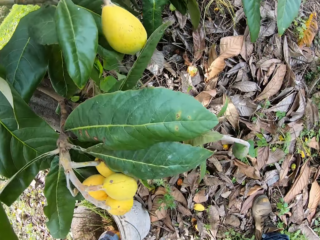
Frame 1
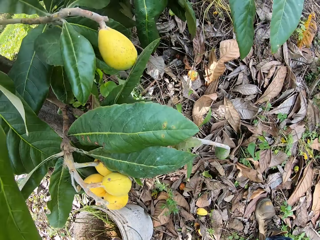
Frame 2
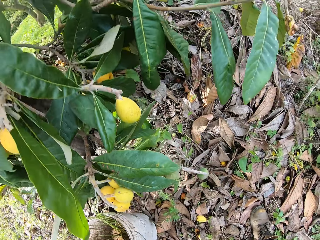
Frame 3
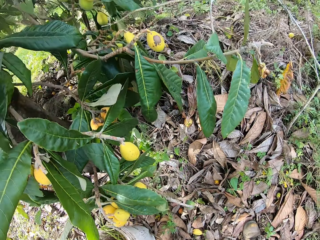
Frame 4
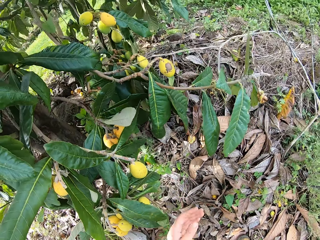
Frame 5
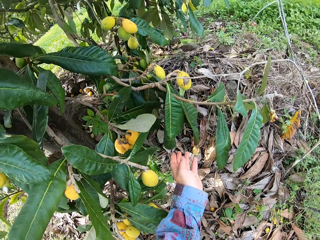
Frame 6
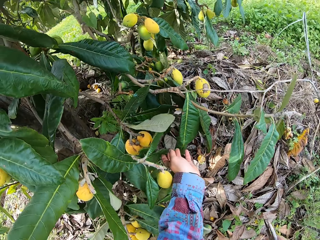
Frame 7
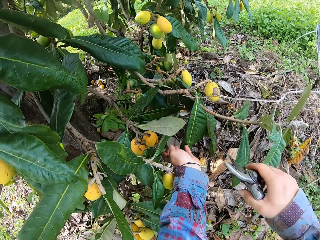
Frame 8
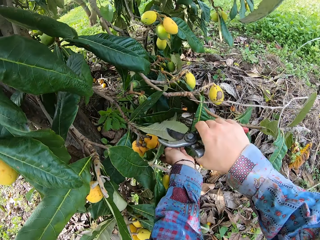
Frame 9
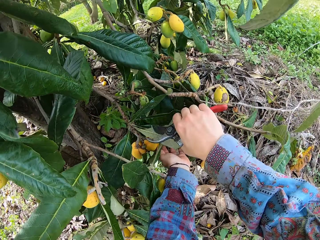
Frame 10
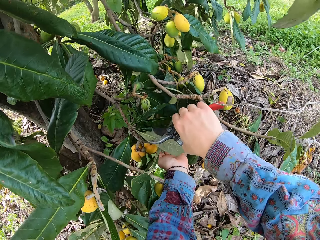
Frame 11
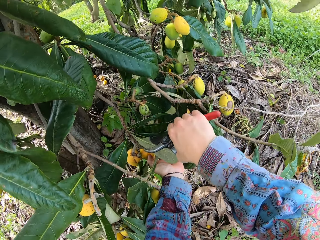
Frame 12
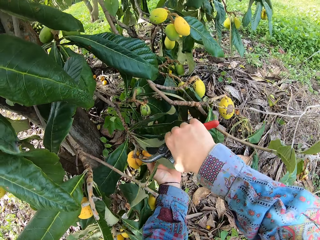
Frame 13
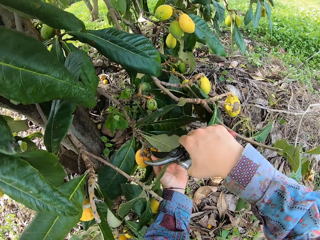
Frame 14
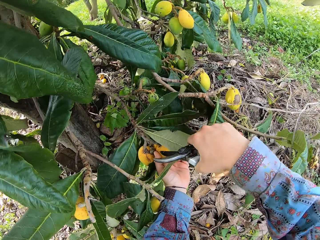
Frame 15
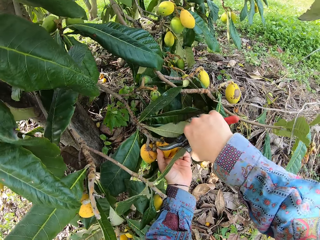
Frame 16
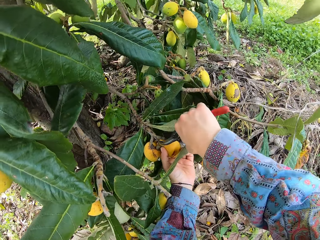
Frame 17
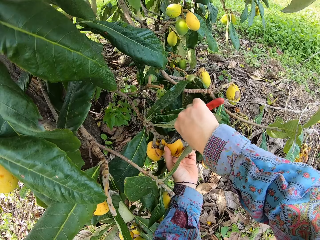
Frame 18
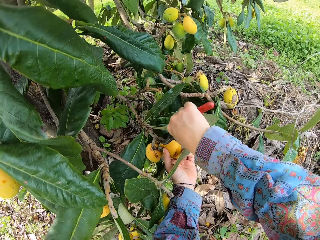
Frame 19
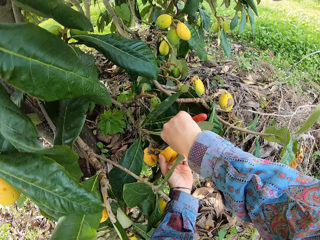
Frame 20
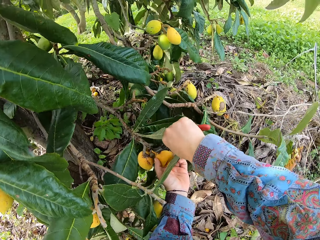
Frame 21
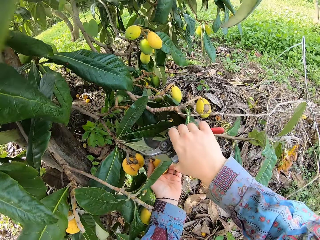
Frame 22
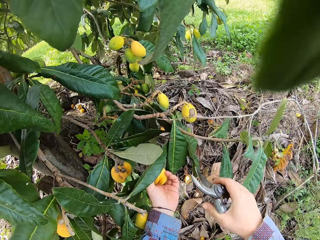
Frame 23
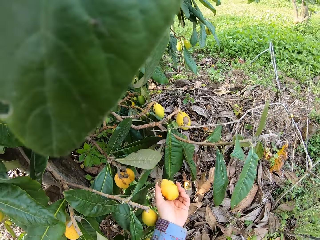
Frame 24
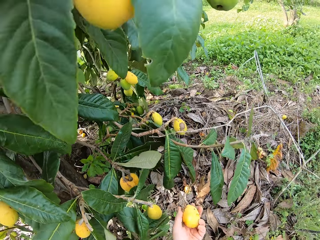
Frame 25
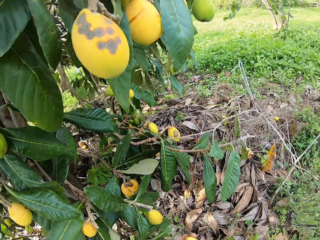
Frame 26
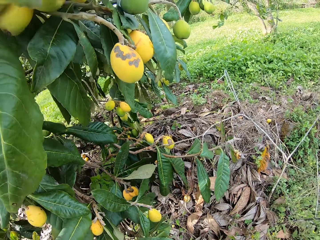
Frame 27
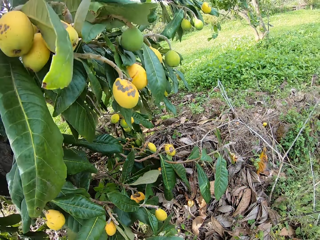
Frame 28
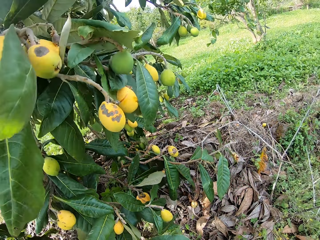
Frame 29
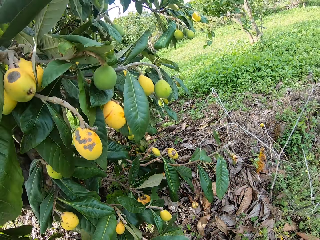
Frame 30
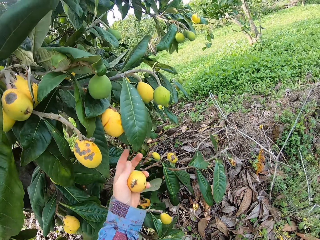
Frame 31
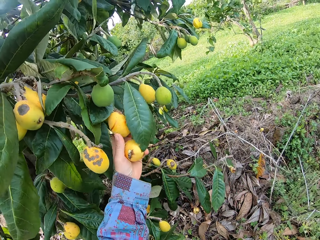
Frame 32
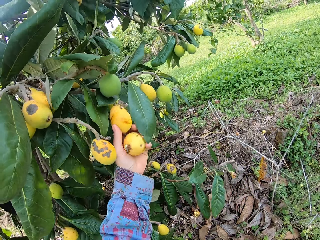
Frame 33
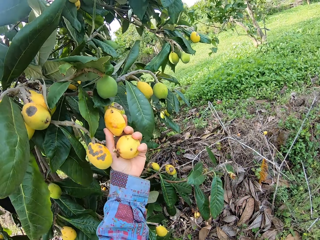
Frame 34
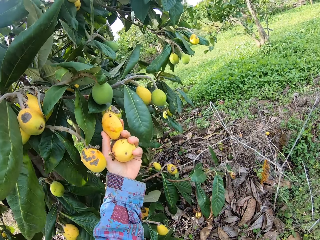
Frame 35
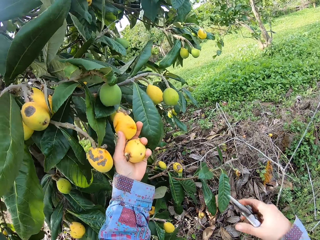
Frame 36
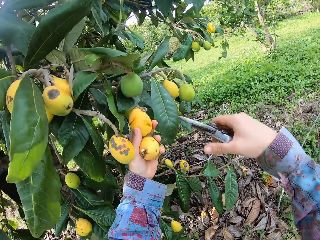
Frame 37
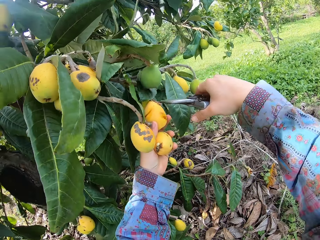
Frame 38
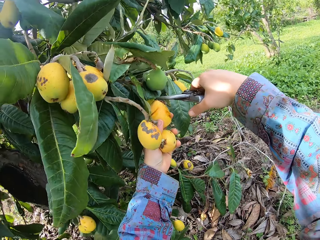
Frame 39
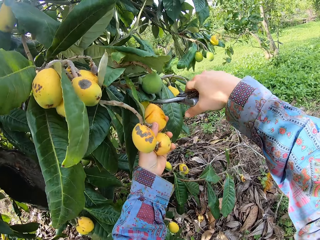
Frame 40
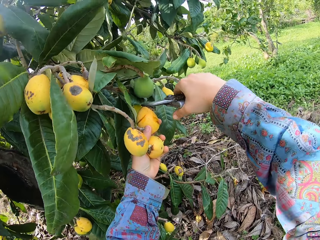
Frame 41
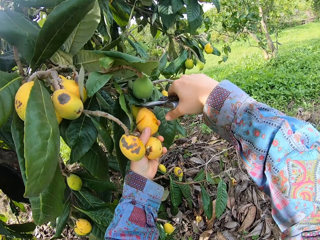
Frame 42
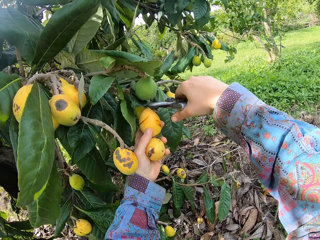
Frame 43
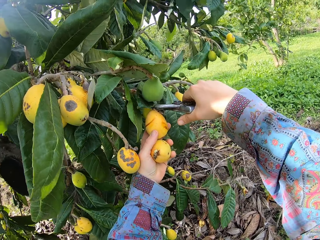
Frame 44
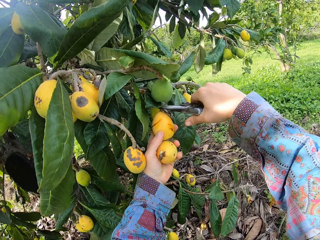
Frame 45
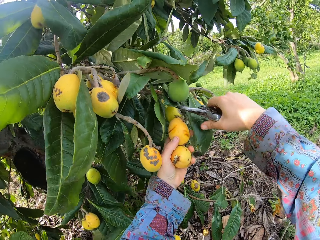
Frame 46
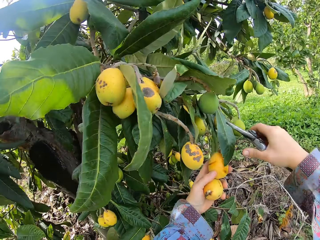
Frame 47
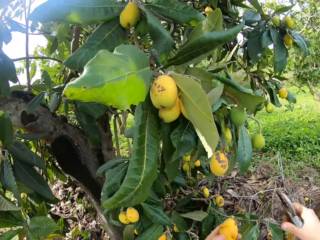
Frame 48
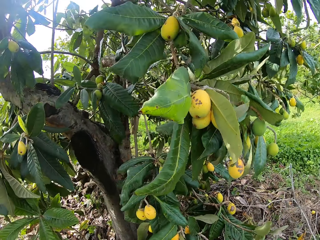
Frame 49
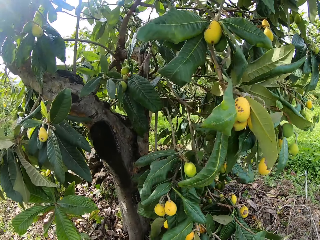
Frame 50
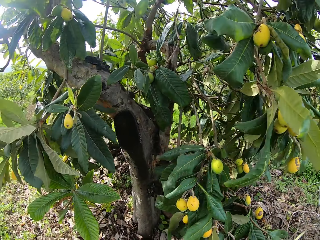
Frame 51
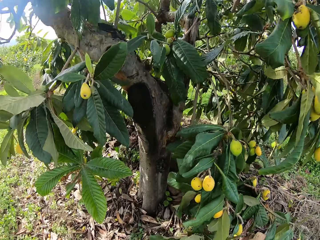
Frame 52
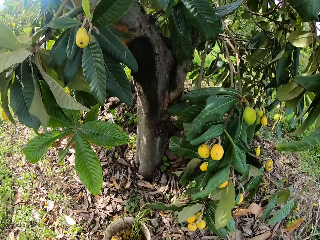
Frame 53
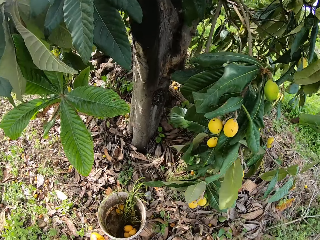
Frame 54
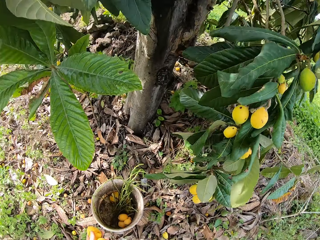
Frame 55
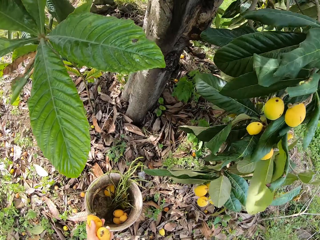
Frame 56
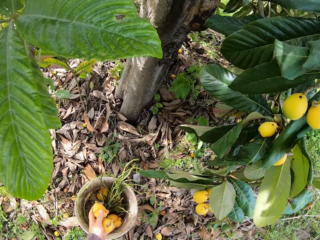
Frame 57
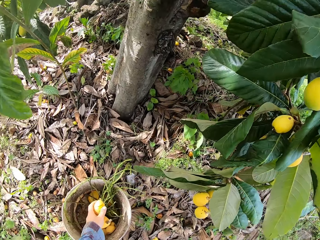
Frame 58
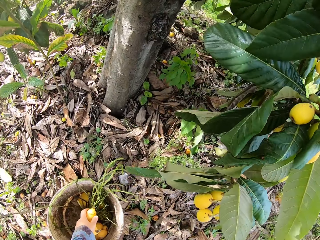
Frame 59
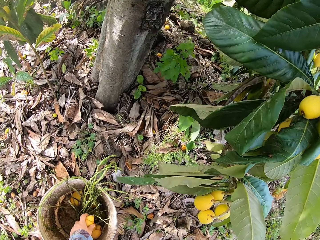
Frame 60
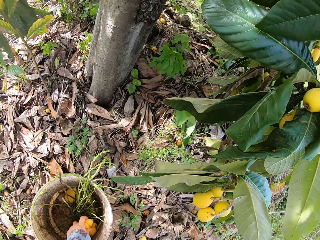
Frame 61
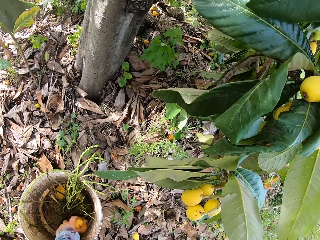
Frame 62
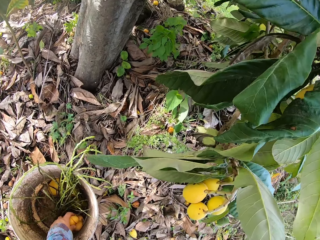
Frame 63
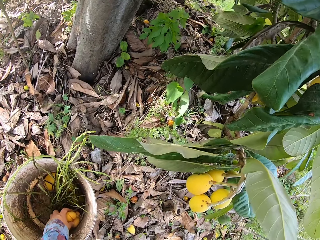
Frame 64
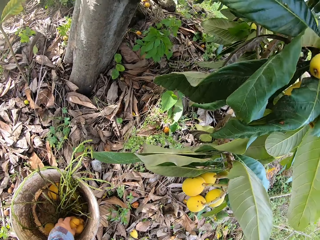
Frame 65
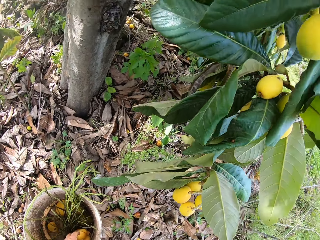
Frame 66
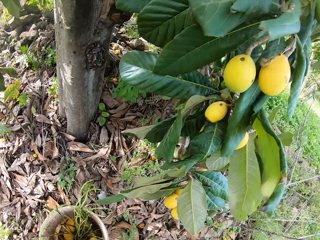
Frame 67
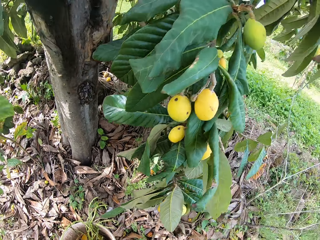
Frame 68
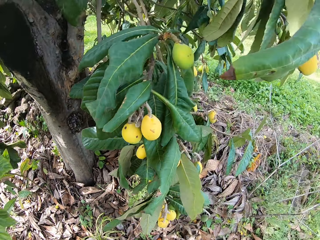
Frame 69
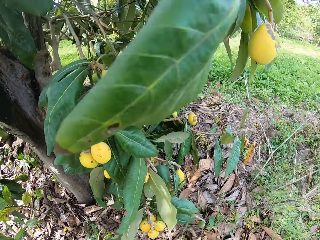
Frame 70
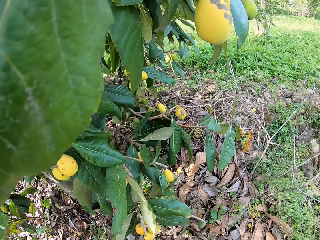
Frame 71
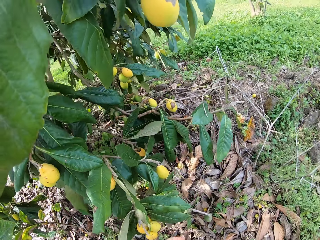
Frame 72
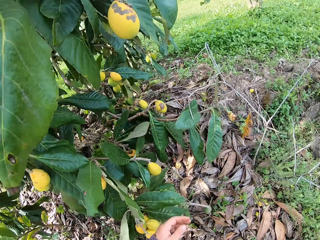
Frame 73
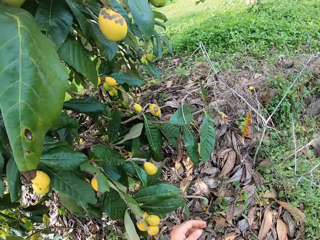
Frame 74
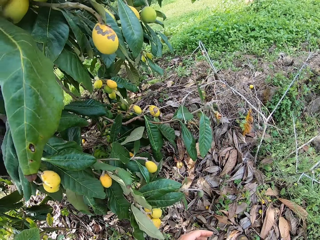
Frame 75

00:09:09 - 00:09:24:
The camera wearer drops the fruit in his left hand in the bucket. He picks a fruit with his left hand. He cuts the fruit's stem with a pair of pruners in his right hand. He picks another fruit with his left hand. He holds another mango on the tree with his left hand. He cuts the mango on the tree with the hand shears. He puts the mangoes in the bucket.

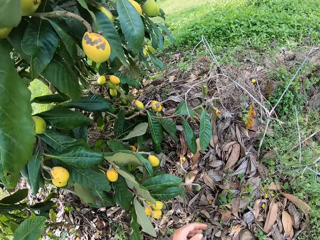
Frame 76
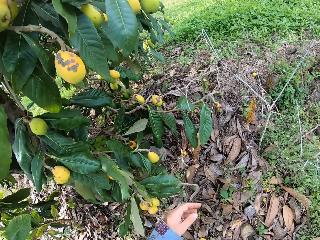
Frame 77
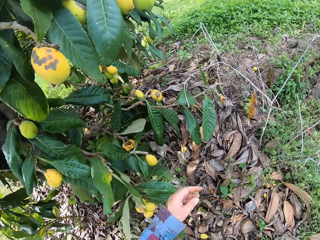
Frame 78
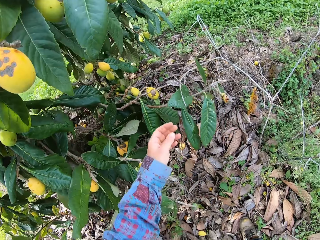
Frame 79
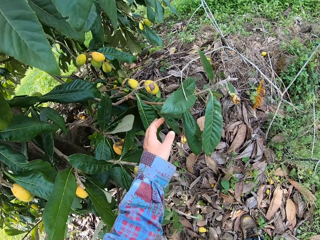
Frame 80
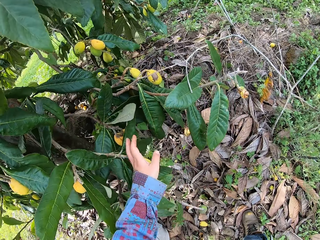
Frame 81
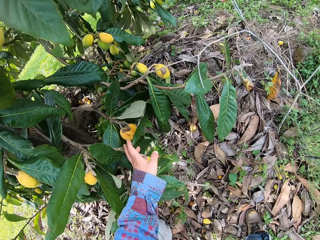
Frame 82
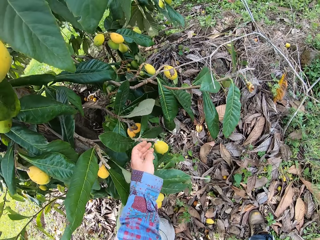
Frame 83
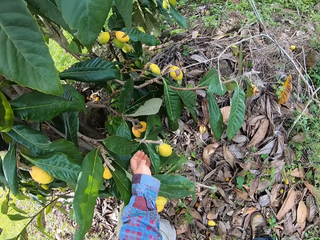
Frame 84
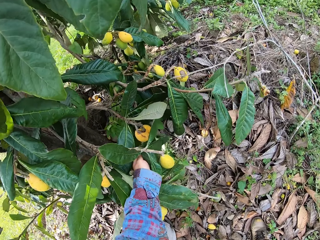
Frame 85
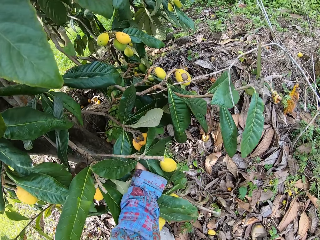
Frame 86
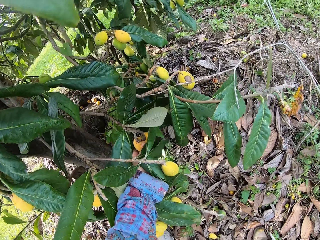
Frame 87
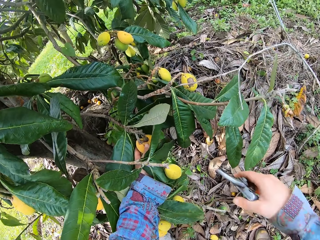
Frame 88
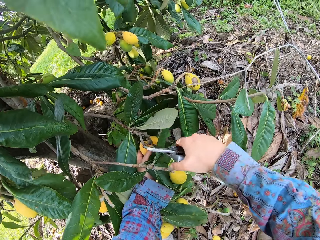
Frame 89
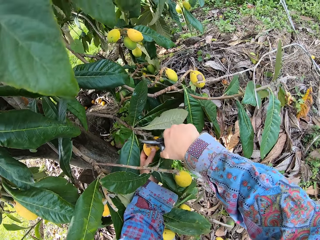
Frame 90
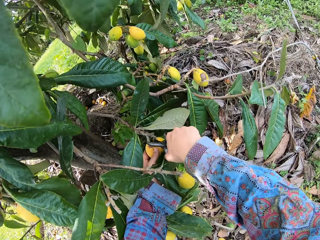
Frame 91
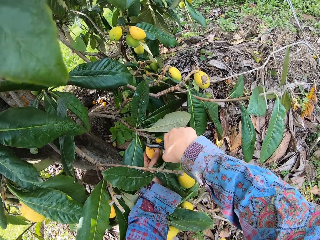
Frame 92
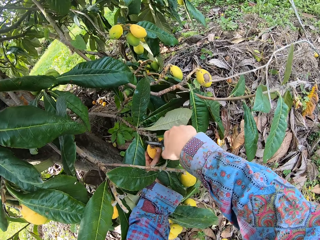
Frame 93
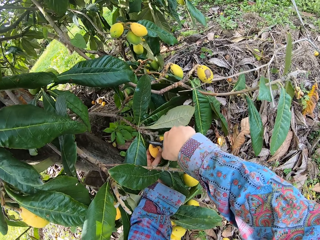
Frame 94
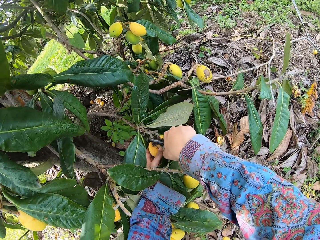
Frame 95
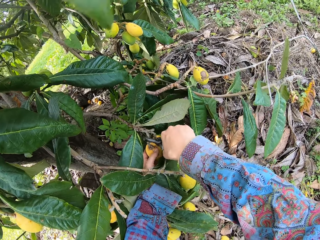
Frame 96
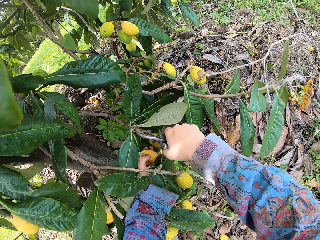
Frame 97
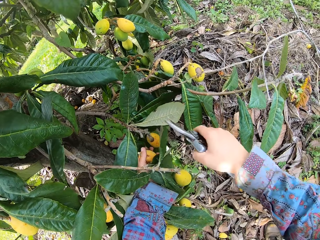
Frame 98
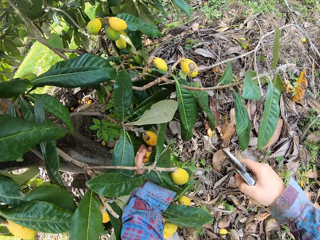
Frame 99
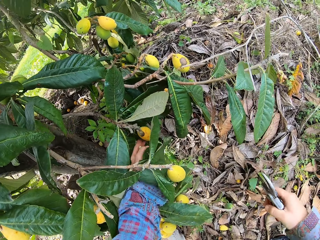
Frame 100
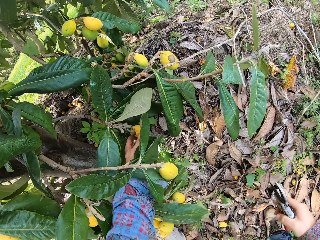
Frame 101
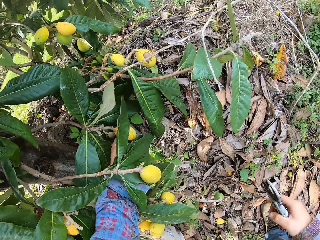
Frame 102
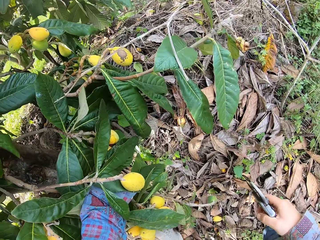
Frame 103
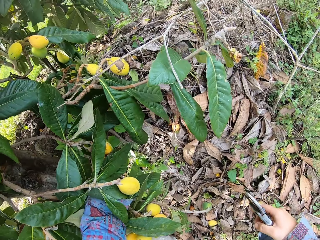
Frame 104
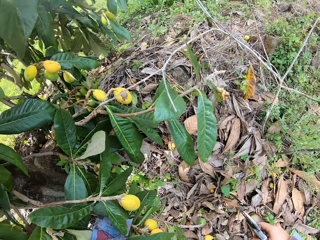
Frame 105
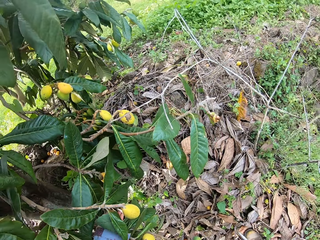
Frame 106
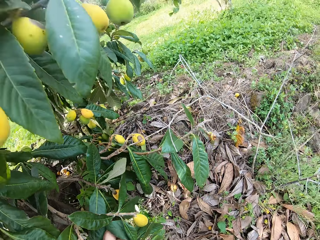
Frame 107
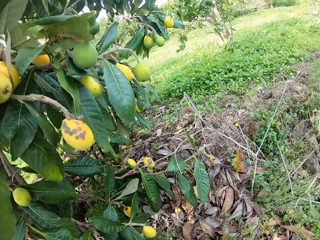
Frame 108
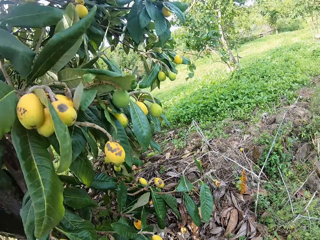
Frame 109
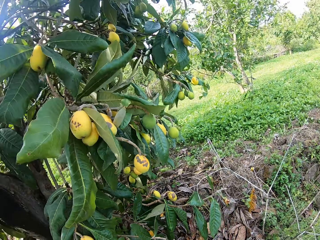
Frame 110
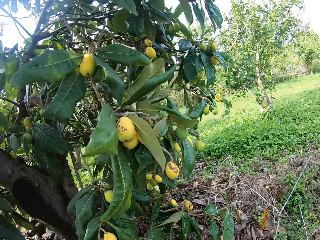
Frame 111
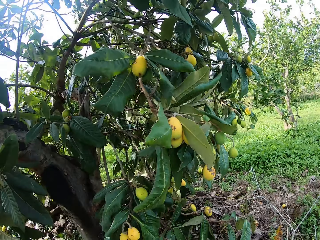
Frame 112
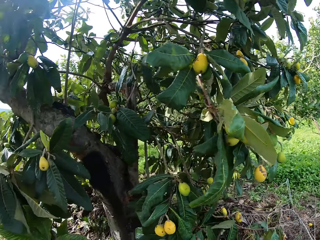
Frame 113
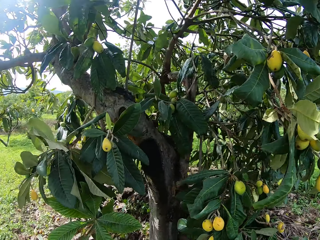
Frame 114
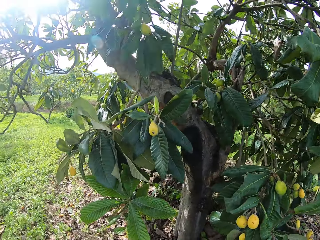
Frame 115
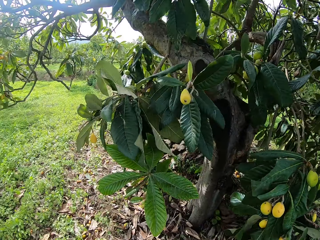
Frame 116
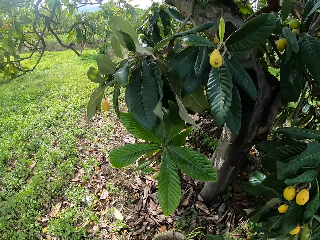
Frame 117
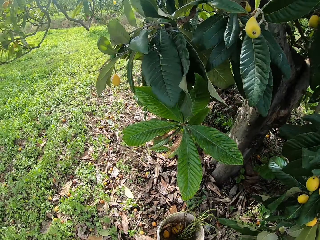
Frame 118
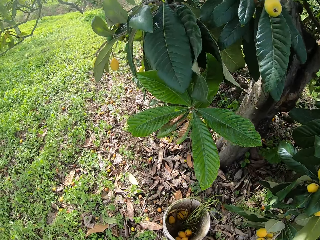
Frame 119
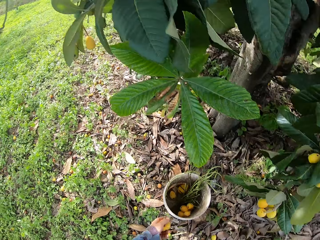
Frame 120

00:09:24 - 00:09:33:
The camera wearer holds the mango or loquat on the tree with his left hand. He picks the loquat. He cuts the mango on the tree with the hand shears. He picks the loquat.
